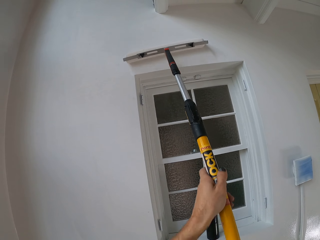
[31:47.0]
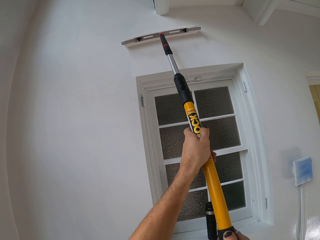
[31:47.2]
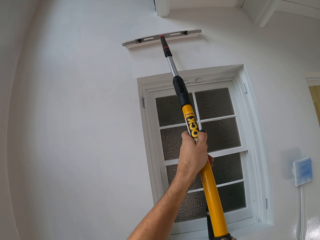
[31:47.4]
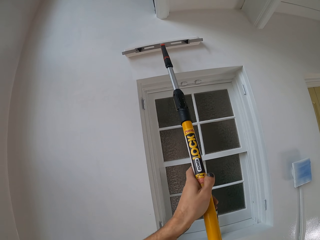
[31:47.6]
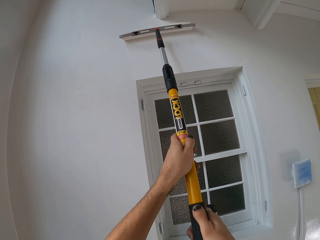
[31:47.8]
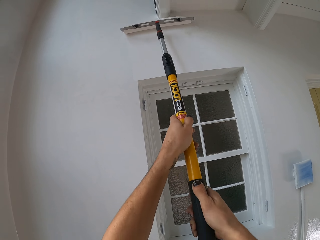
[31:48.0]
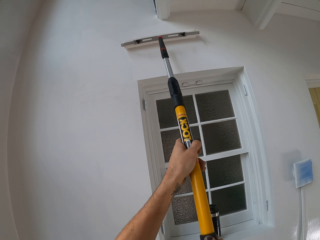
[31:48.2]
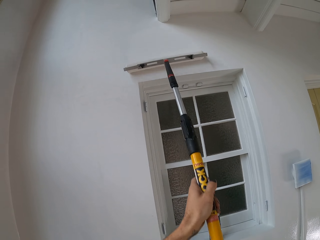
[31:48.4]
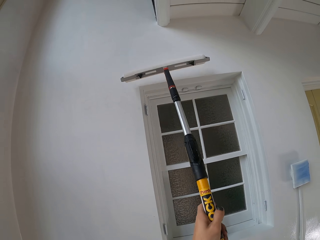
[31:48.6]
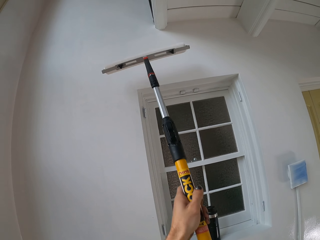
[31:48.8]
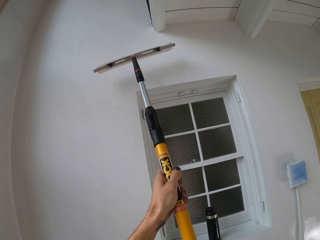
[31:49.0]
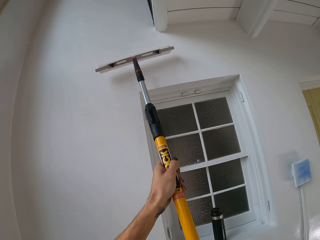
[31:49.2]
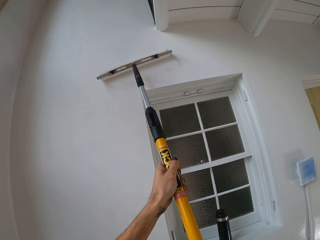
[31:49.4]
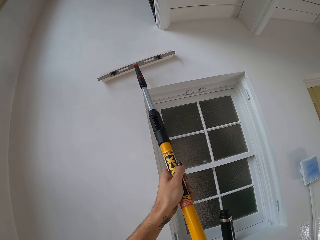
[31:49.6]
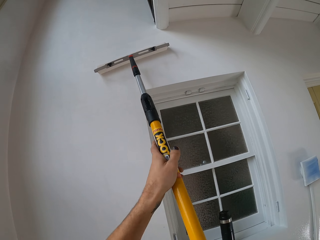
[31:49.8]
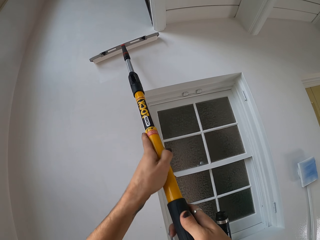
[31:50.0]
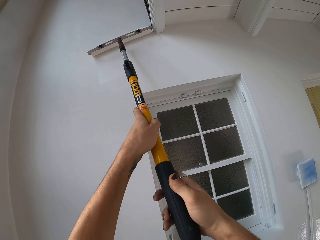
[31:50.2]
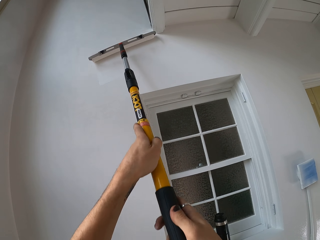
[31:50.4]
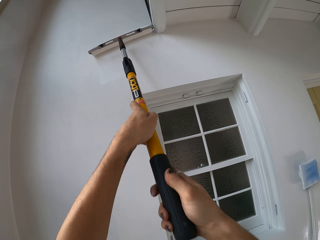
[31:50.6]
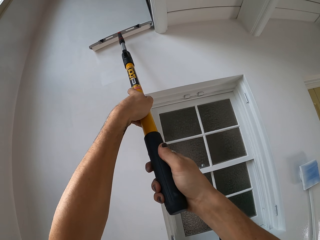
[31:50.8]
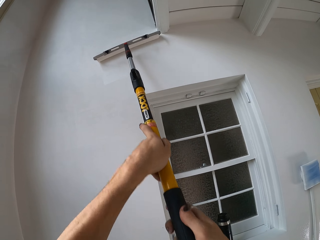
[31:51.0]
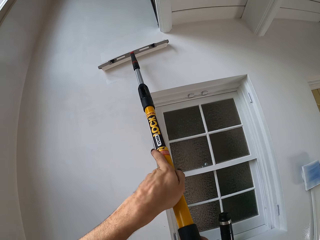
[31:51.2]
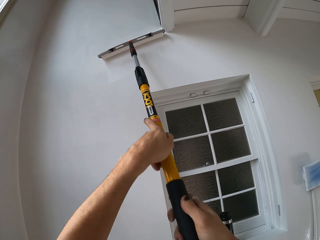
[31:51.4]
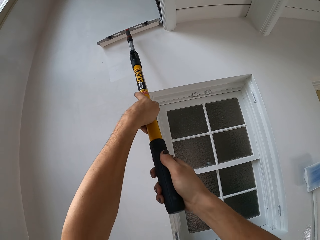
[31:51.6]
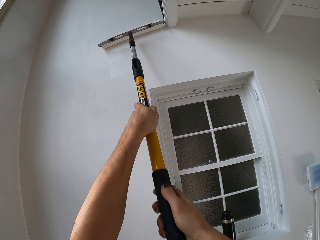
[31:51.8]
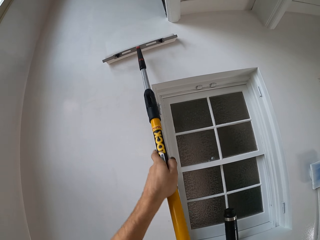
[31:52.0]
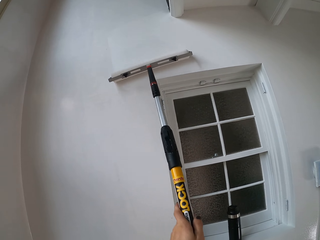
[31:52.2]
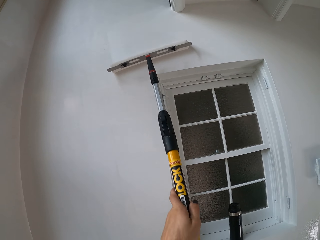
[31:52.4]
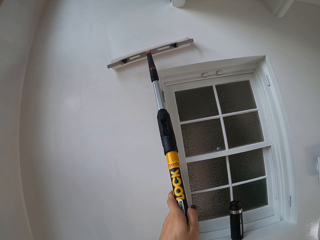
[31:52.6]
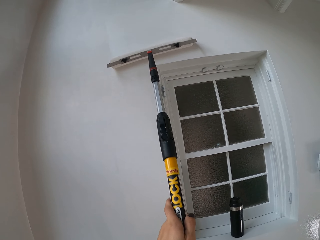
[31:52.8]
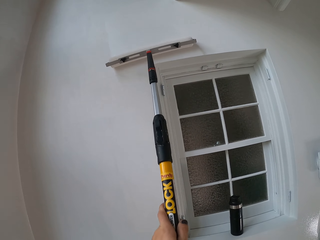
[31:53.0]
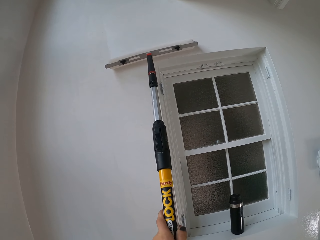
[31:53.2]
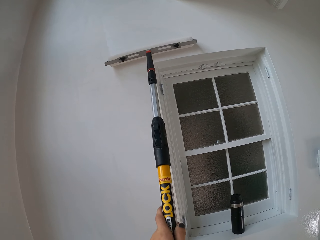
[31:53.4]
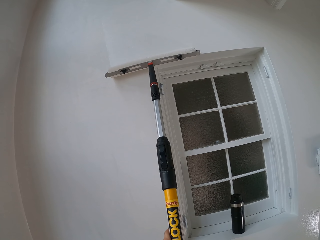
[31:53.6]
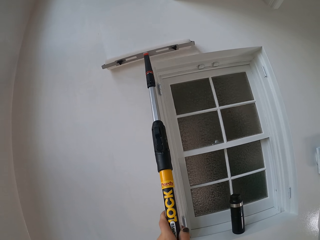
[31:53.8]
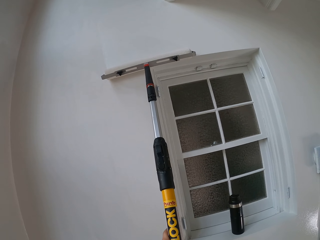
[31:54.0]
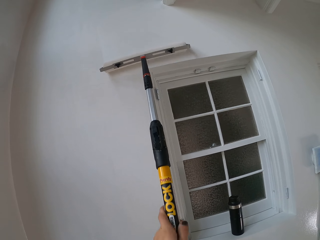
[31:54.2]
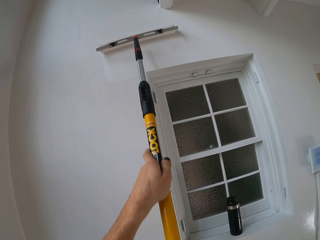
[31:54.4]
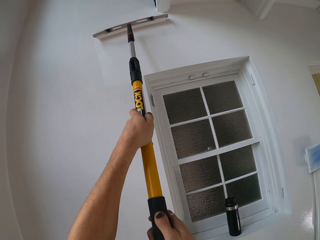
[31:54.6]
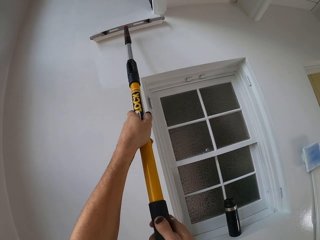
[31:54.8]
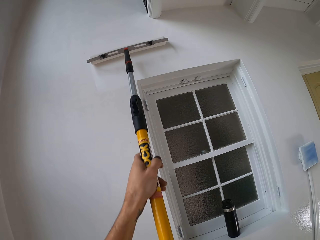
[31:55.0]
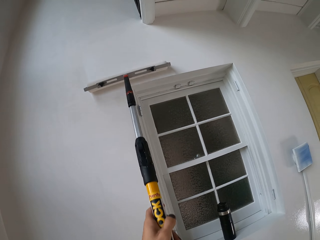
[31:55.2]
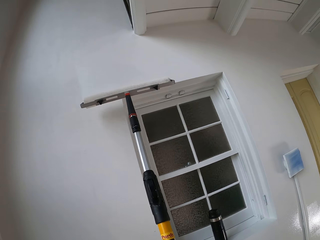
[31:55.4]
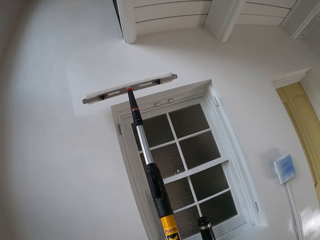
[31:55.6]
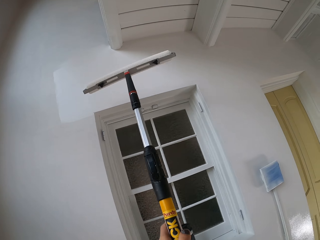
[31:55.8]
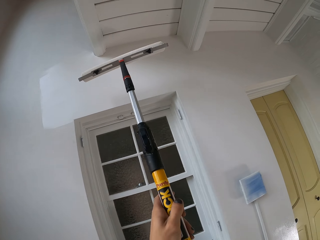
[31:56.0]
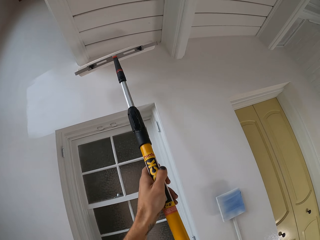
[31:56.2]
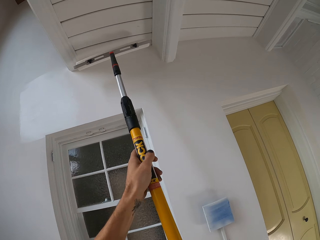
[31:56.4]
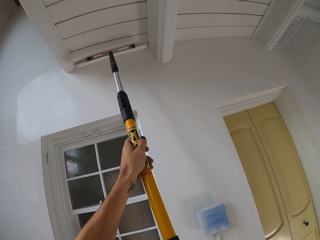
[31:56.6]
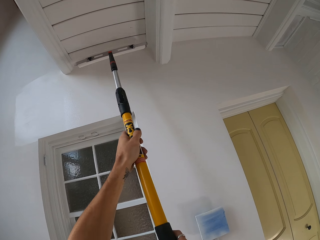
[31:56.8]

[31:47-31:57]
The camera wearer lifts the maulstick. They put the maulstick on the wall. They apply paint on the wall with the maulstick. They lift the maulstick.

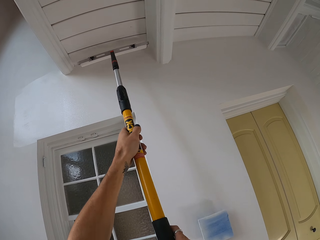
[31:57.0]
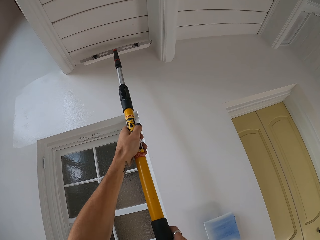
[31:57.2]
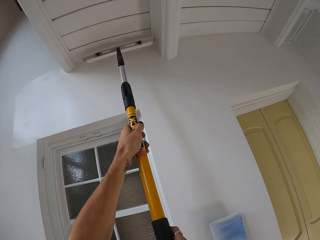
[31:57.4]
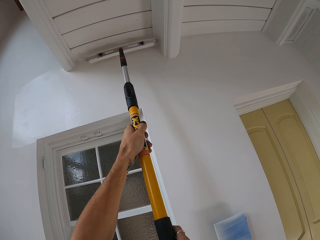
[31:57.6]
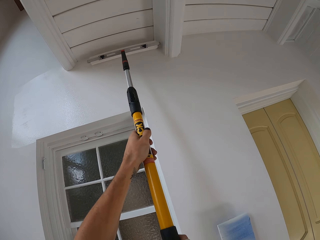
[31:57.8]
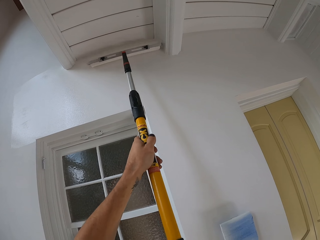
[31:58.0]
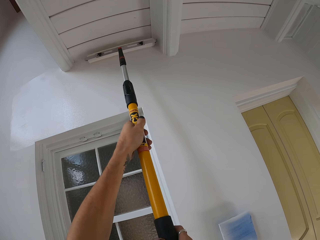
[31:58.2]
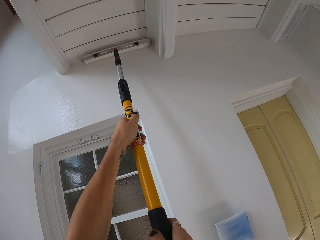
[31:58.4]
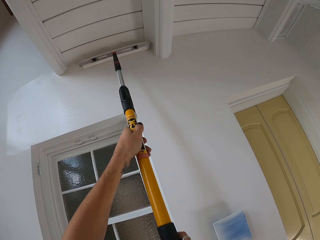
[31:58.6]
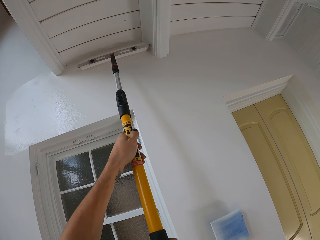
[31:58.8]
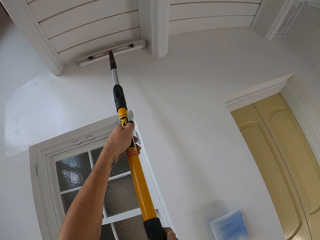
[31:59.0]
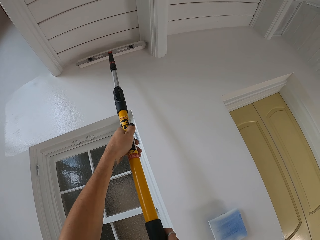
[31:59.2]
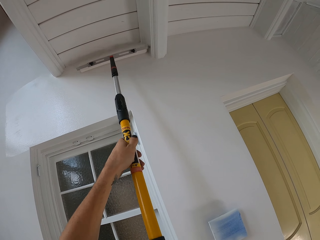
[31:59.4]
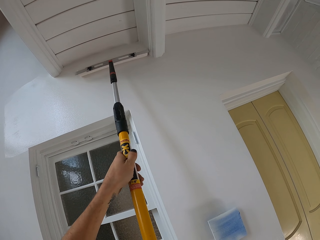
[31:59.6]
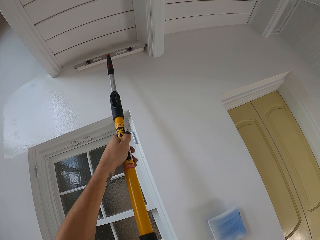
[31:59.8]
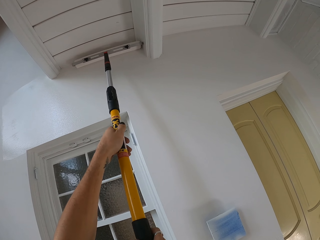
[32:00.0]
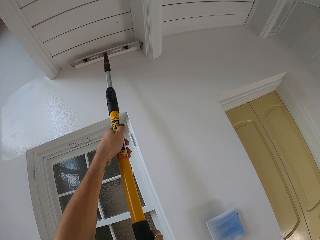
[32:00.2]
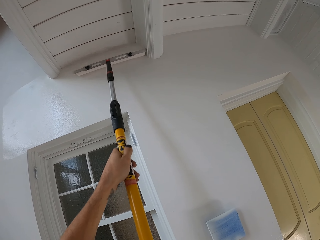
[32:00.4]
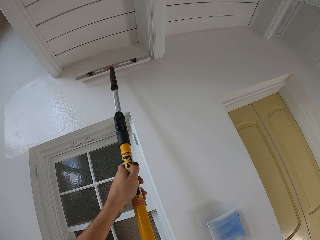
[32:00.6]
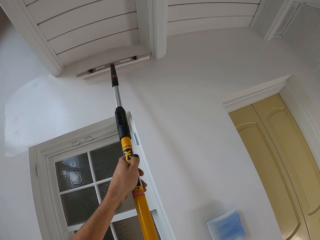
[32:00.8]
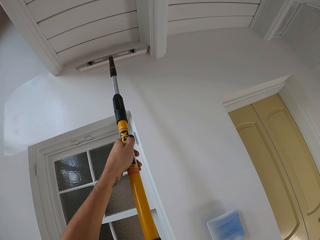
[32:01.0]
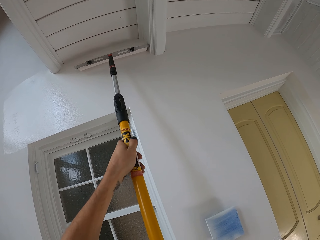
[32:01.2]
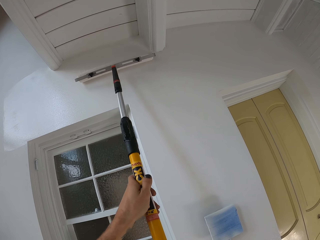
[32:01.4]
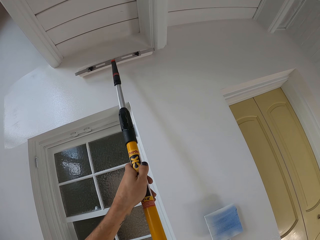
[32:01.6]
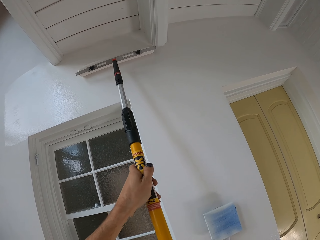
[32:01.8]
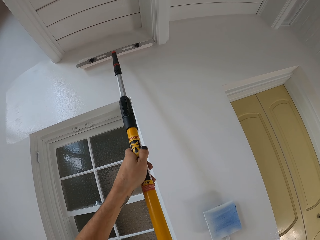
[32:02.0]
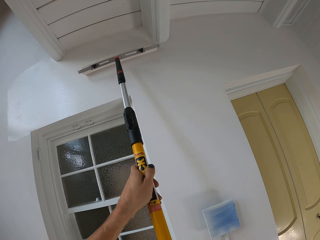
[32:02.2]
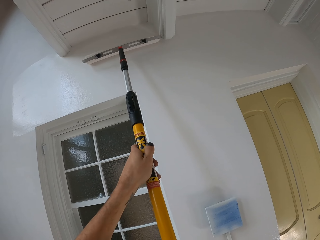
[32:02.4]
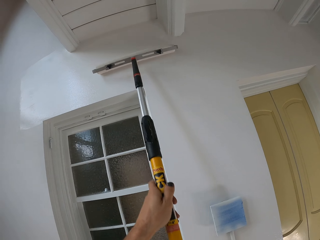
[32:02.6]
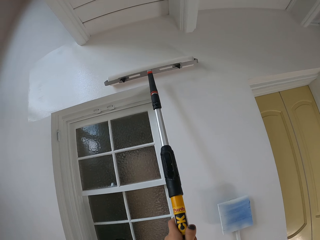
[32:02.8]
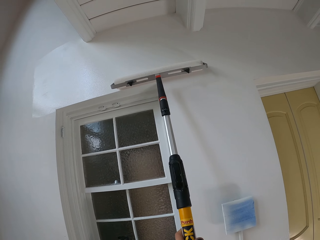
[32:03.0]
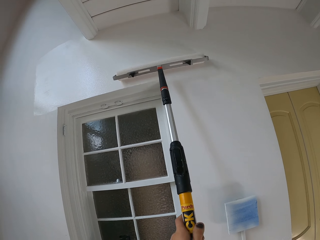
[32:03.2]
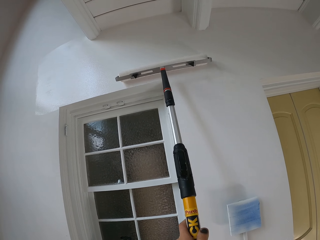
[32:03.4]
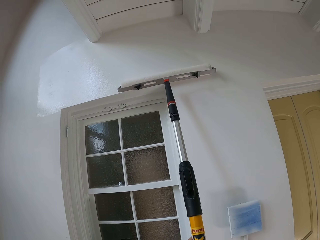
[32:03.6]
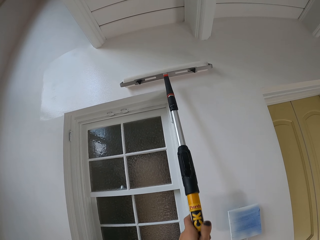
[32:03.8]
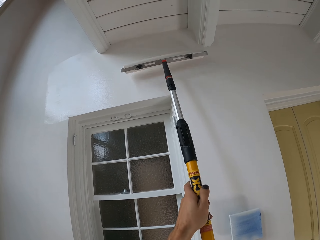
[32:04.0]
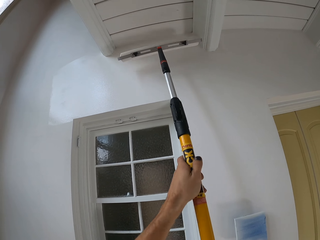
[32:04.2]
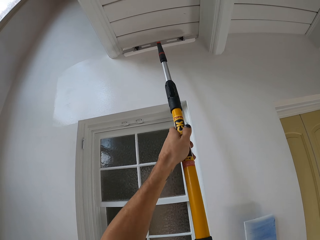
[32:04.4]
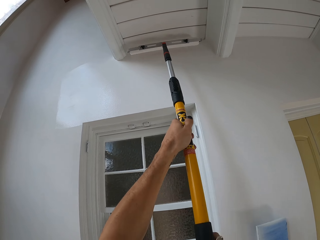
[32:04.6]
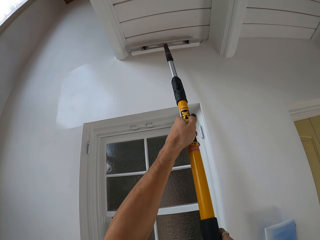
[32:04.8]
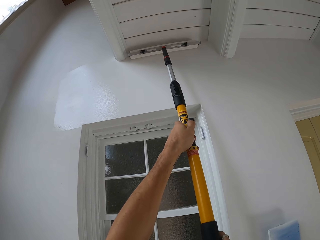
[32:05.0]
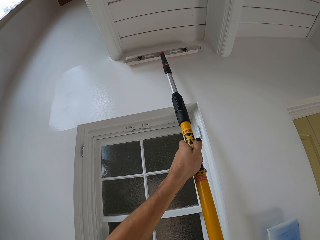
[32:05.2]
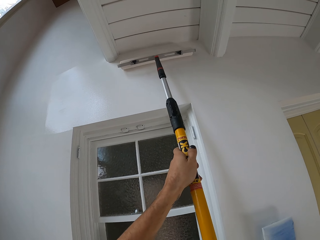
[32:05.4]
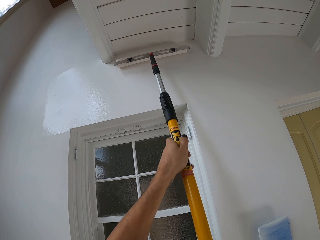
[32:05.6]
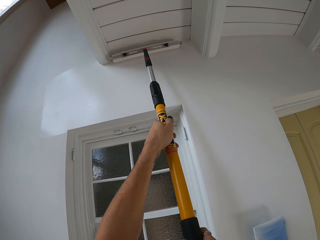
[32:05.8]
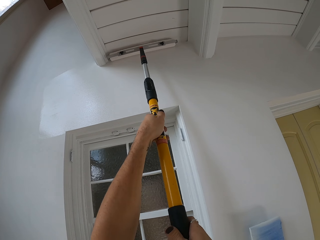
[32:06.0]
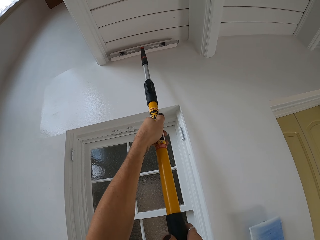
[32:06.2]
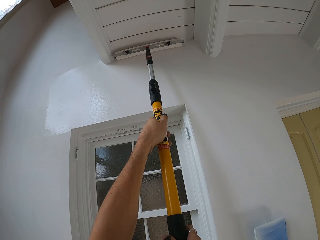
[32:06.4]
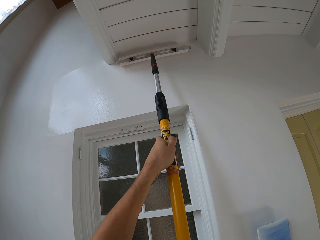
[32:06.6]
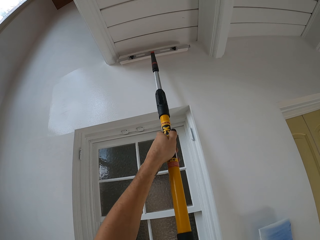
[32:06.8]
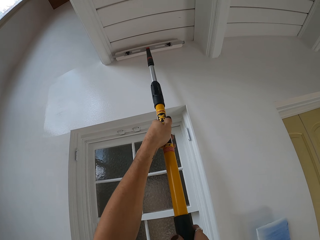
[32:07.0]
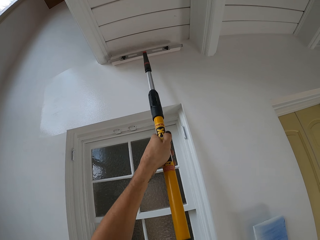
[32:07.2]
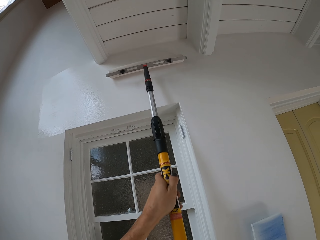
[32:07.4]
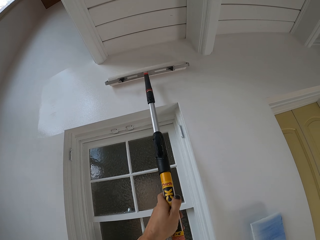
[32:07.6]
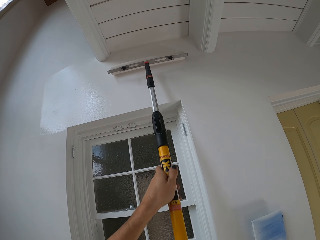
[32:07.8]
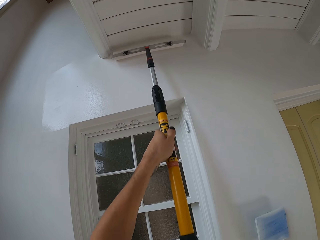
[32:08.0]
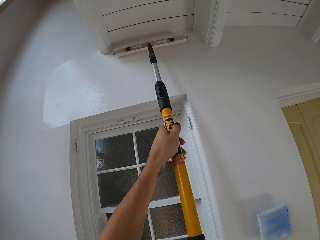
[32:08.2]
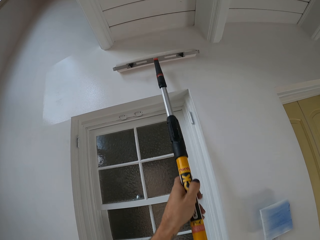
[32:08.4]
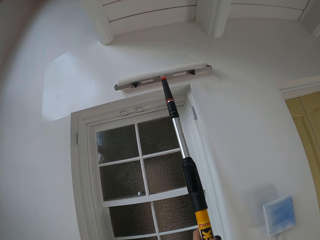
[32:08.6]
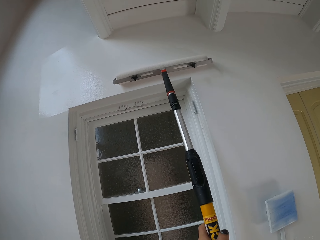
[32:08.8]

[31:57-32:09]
The camera wearer puts the maulstick on the wall. They apply paint on the wall with the maulstick. They lift the maulstick, put the maulstick on the wall and apply paint on the wall with the maulstick.
